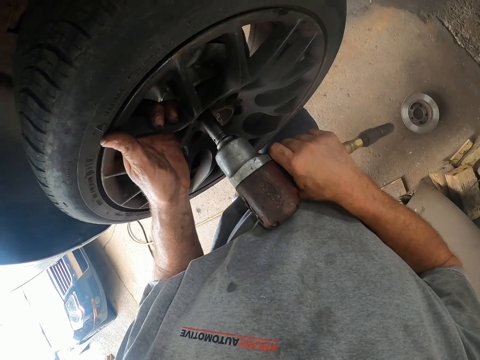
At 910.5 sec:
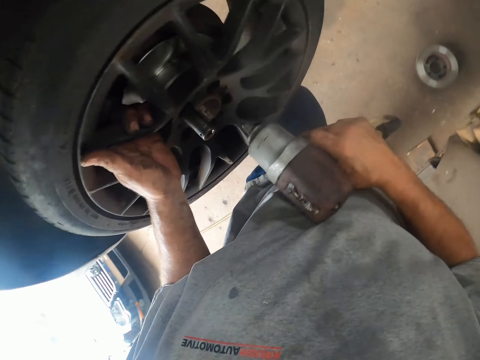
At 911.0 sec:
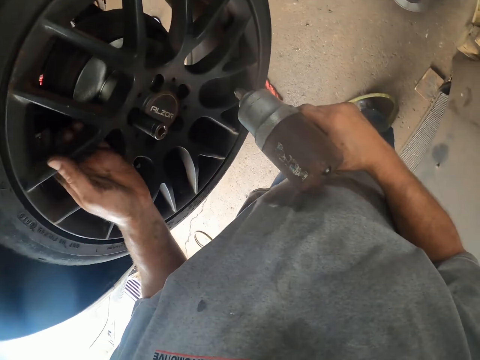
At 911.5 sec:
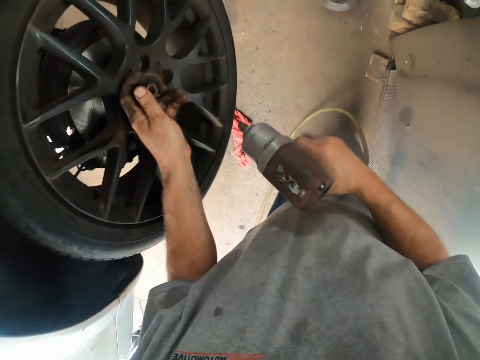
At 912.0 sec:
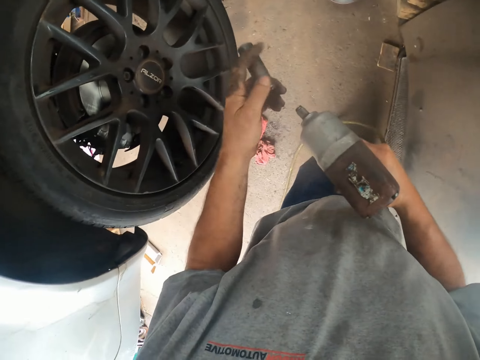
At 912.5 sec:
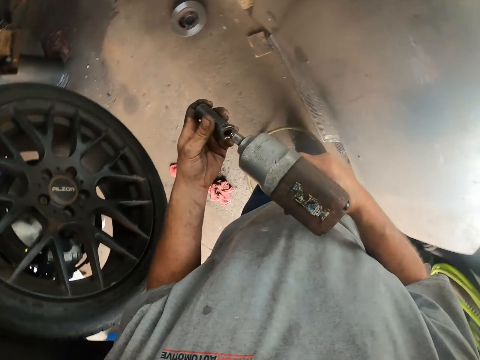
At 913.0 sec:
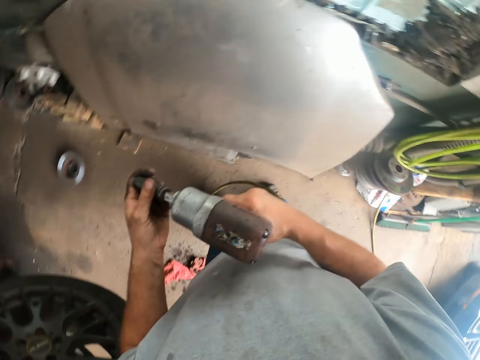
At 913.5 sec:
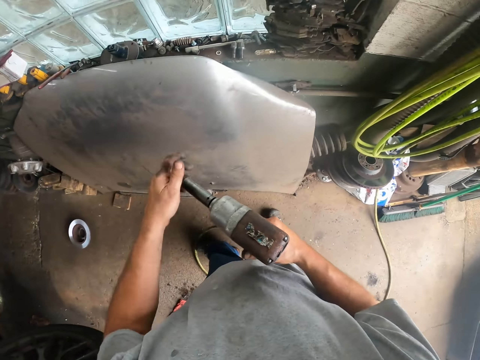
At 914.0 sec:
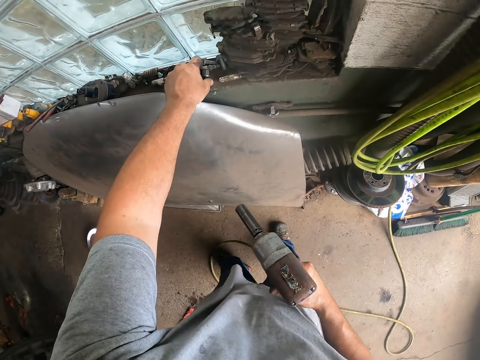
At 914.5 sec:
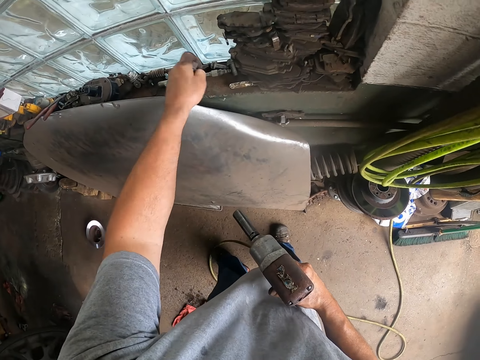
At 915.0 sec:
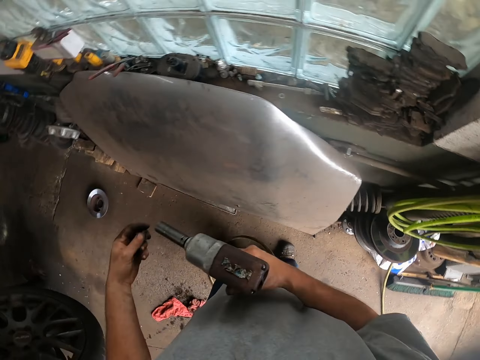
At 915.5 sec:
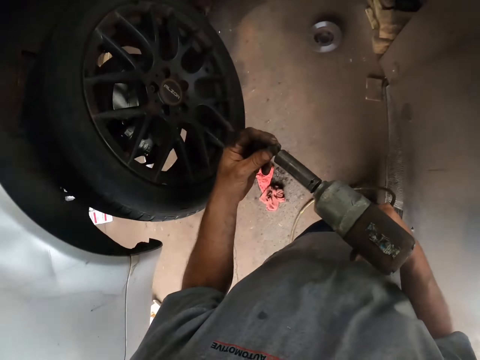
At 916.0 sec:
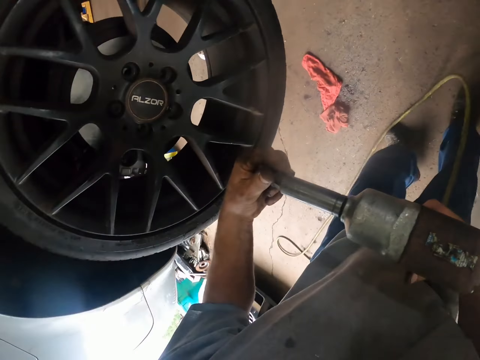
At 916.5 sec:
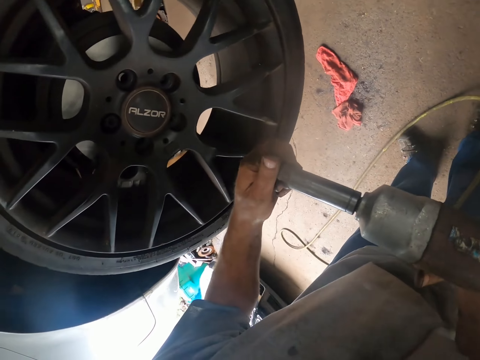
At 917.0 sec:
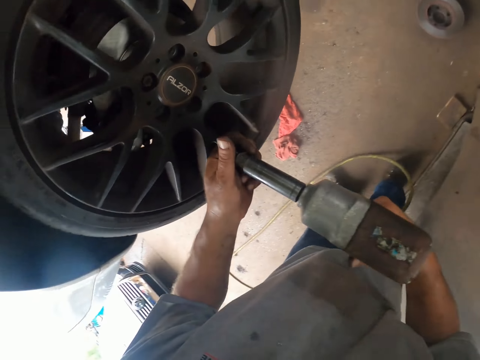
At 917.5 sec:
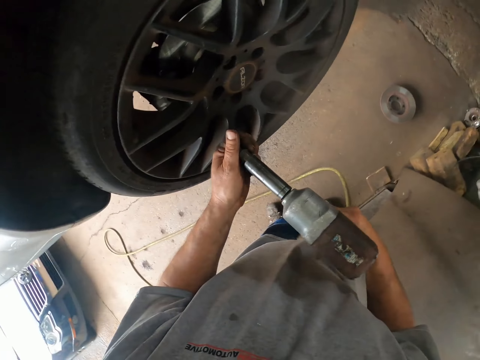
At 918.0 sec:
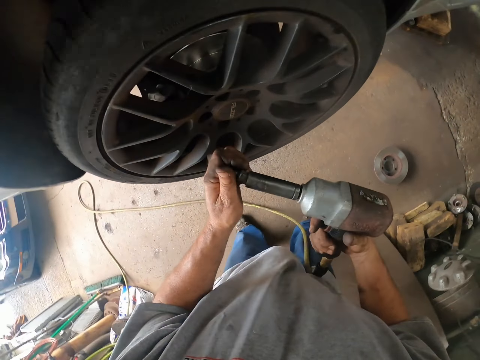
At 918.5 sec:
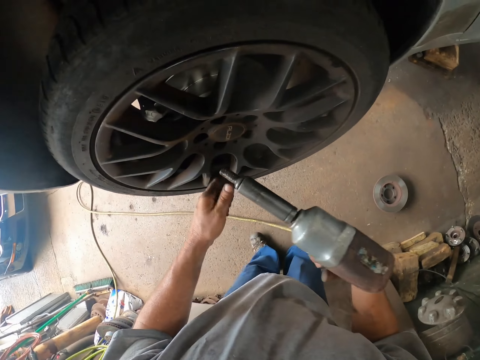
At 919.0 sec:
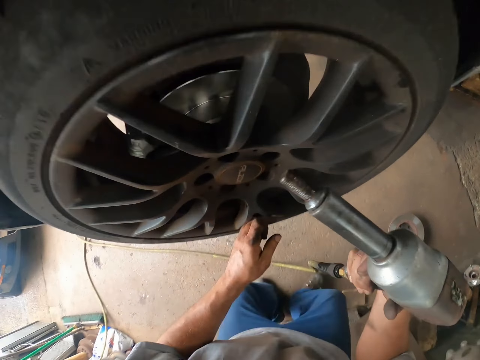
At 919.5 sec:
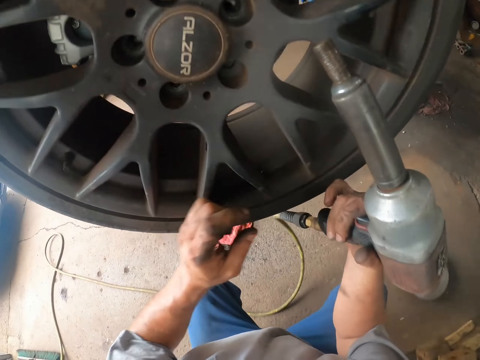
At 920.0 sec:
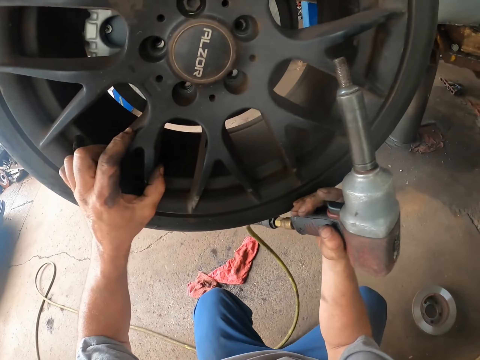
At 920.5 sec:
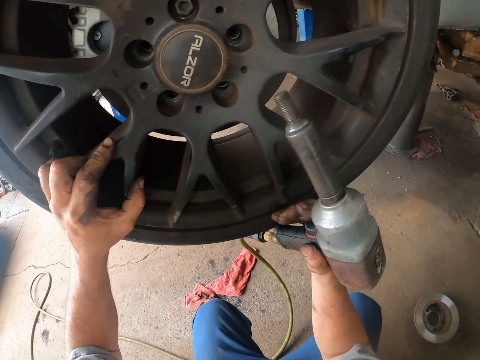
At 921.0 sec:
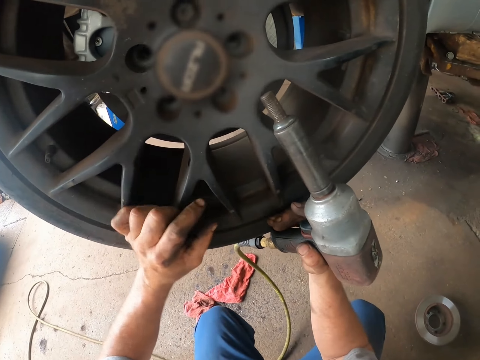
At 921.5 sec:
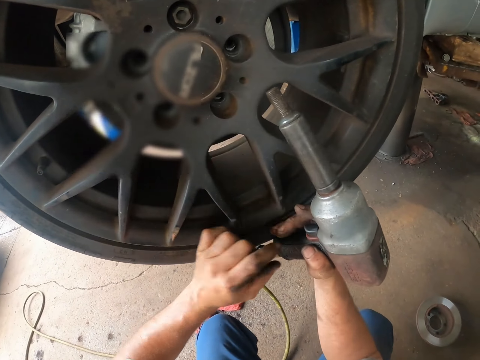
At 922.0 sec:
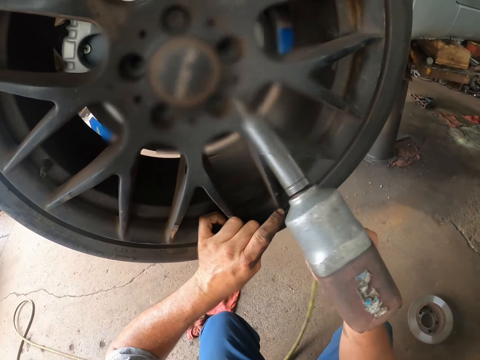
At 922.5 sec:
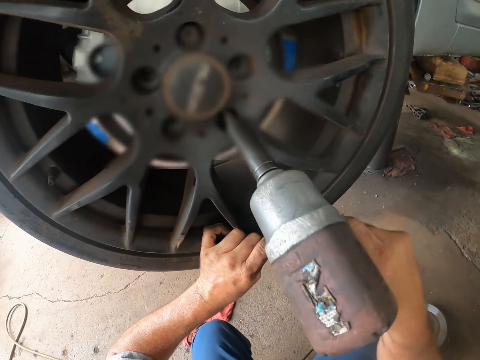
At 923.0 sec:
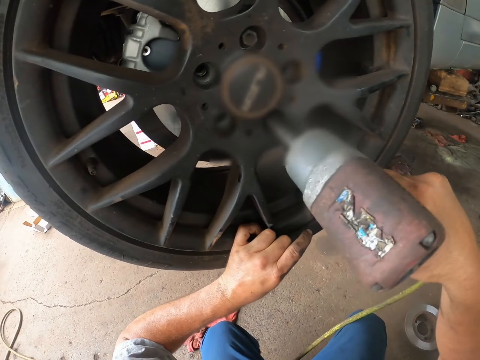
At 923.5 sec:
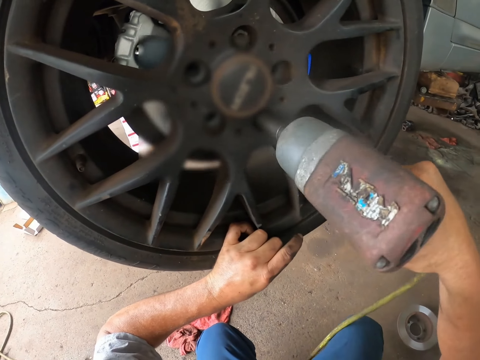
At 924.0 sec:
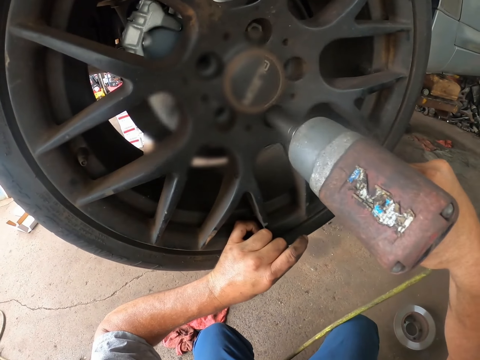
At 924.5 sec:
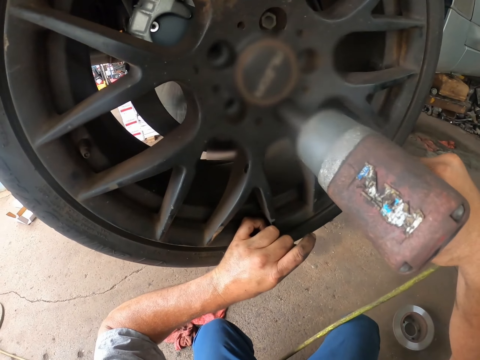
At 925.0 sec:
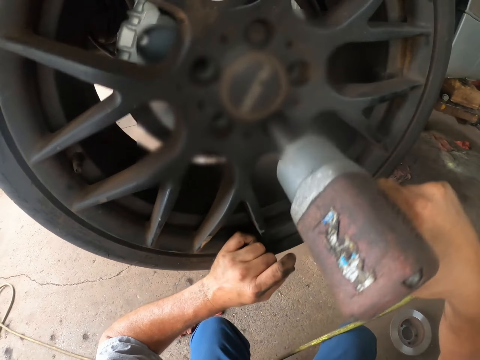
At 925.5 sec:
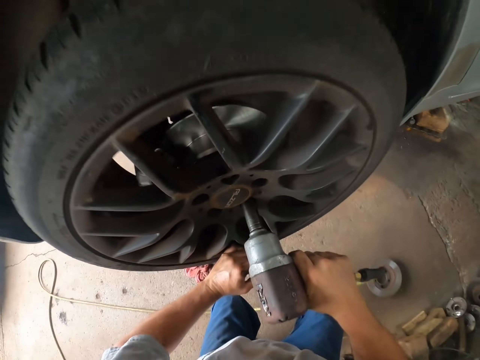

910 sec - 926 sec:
The camera wearer removes the drill bit from the wheel. They attach the drill bit on the drill. They pick up a bolt from the wall with the left hand. They attach the bolt to the drill. They look at the wheel. They tighten the bolt on the wheel with the drill.

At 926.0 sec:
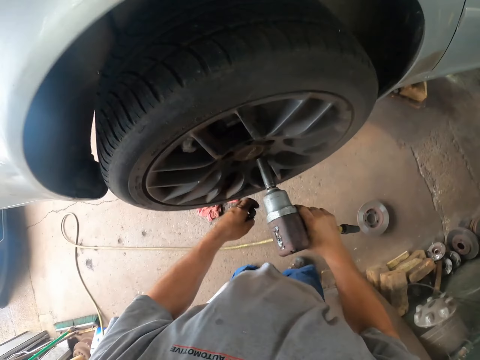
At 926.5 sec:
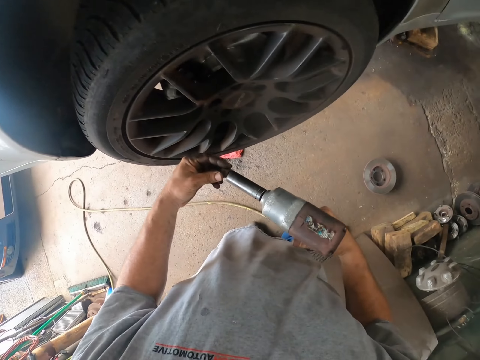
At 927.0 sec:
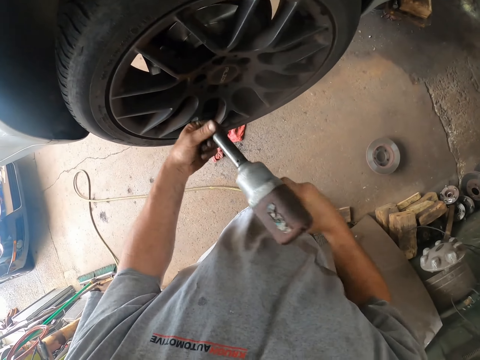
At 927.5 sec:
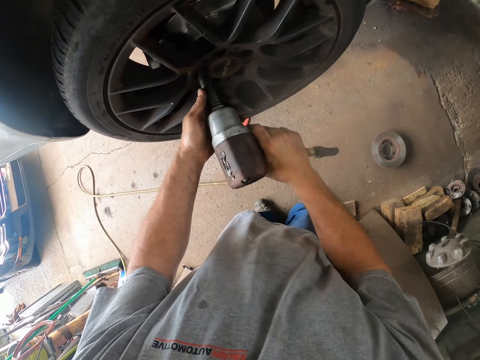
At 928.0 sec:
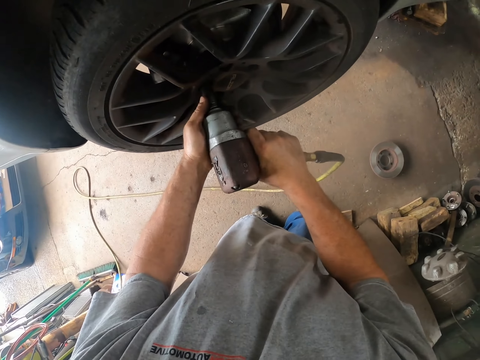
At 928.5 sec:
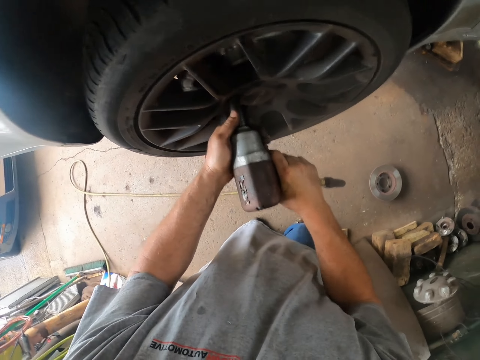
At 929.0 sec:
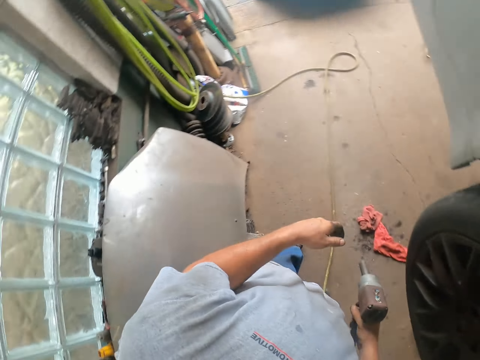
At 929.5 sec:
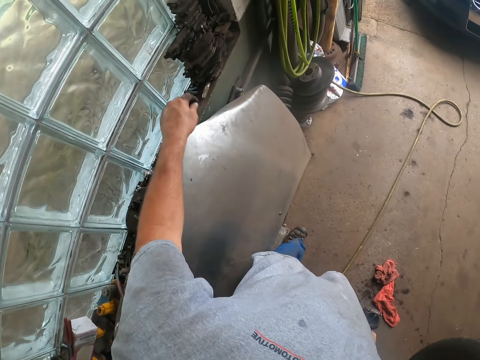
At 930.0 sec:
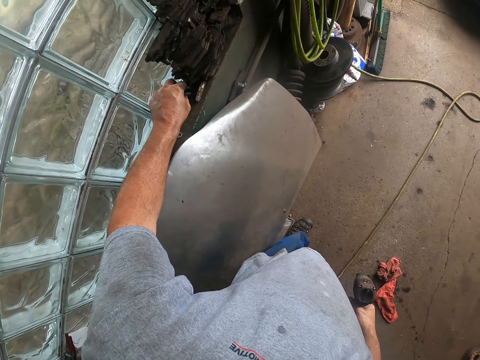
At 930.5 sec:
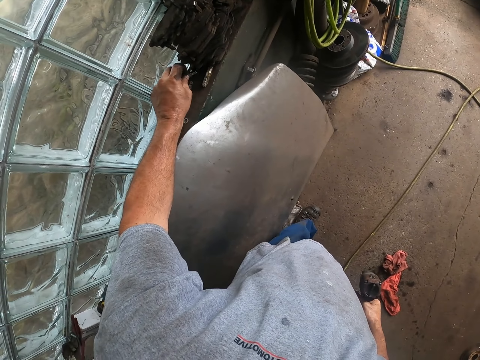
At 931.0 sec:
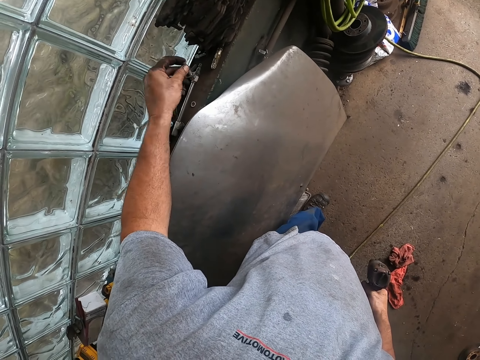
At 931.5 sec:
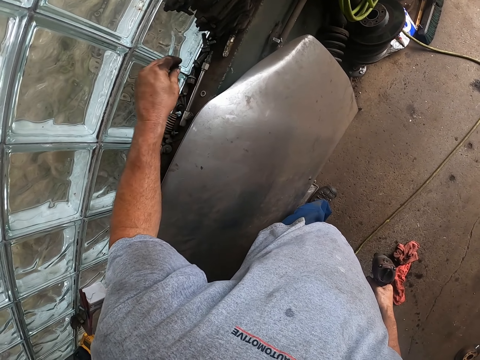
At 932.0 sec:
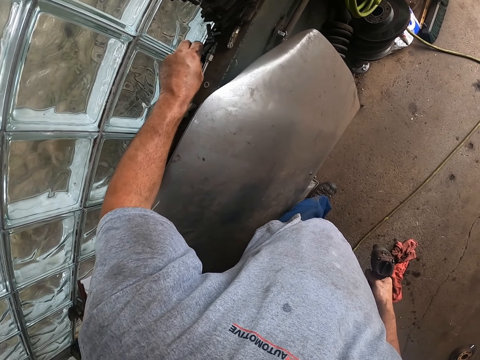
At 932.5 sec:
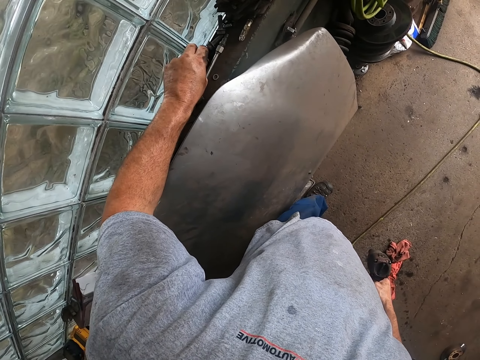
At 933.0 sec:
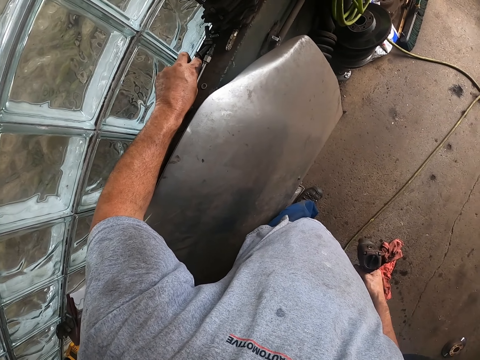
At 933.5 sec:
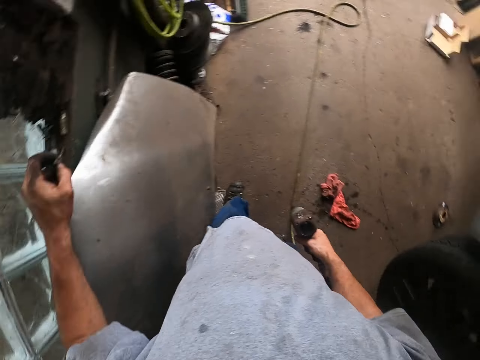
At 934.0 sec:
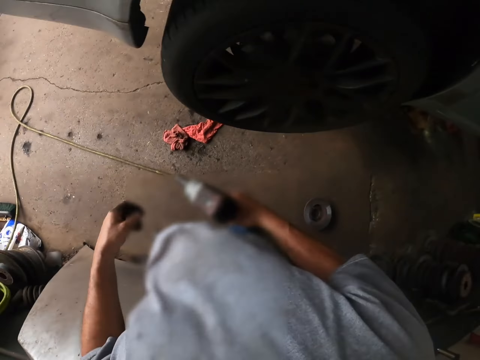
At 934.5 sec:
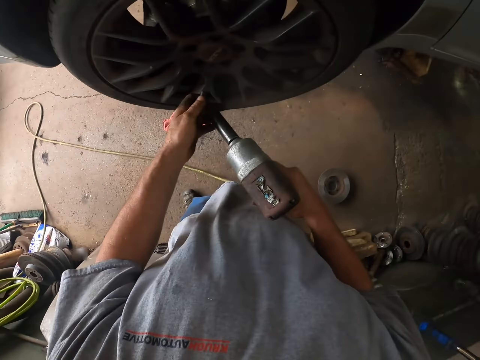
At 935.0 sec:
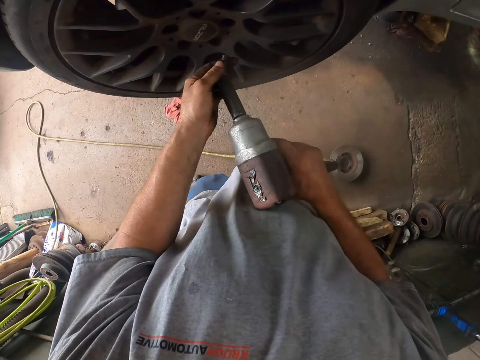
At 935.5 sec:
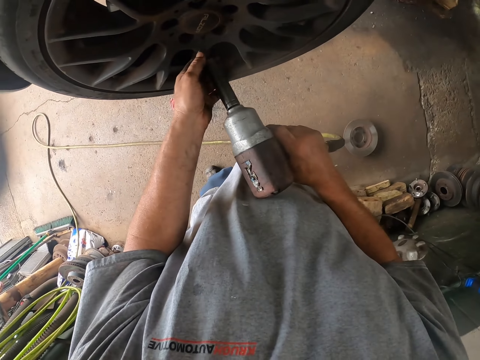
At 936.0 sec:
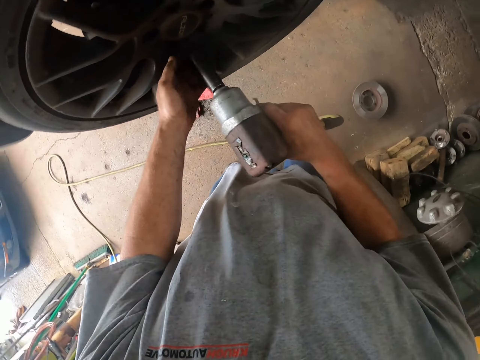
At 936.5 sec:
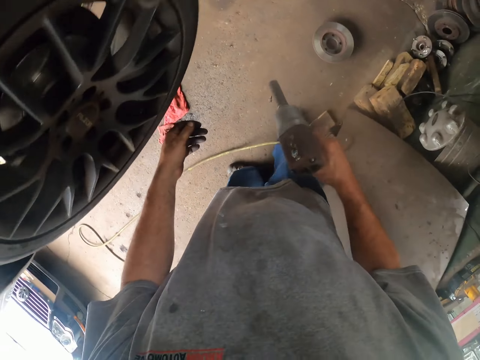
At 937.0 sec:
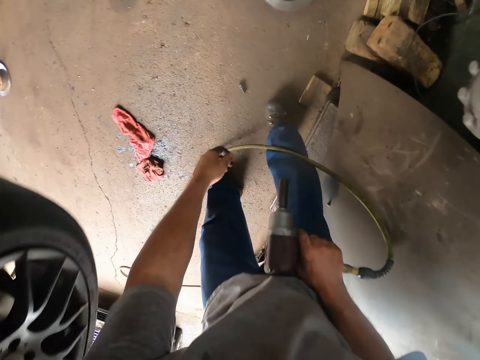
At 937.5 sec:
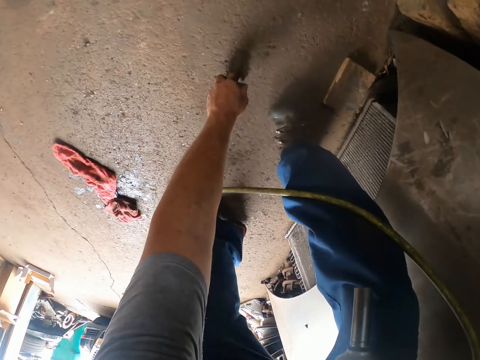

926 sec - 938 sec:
The camera wearer attaches the bolt to the drill. They tighten the bolt on the wheel with the drill. They pick up a bolt from the wall with the left hand. They attach the bolt to the drill.
